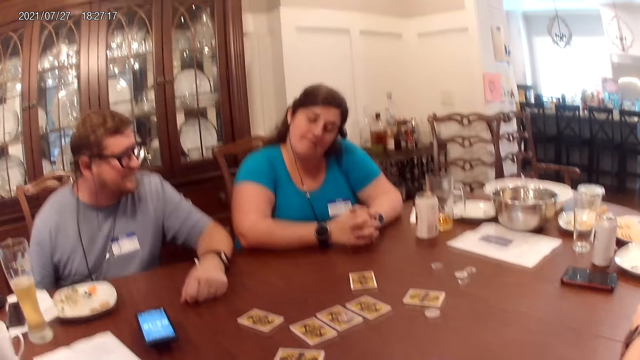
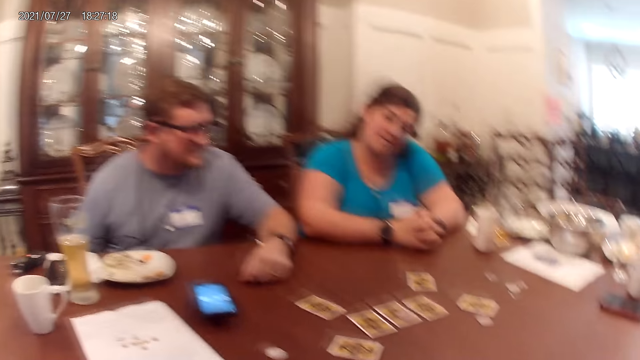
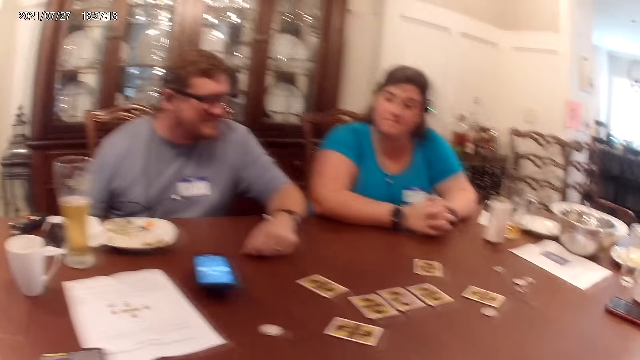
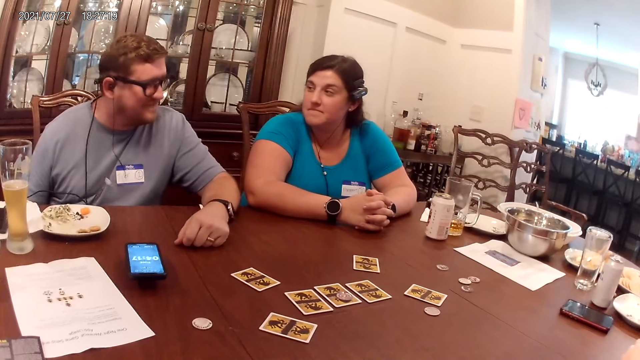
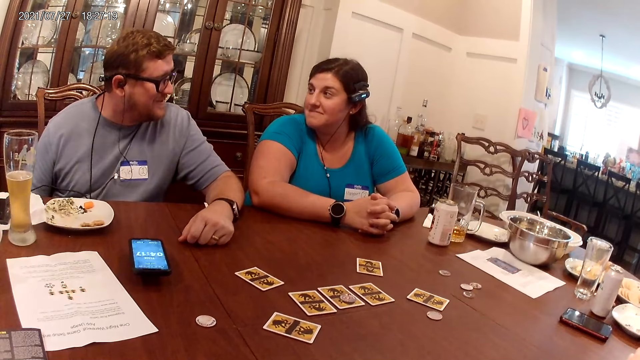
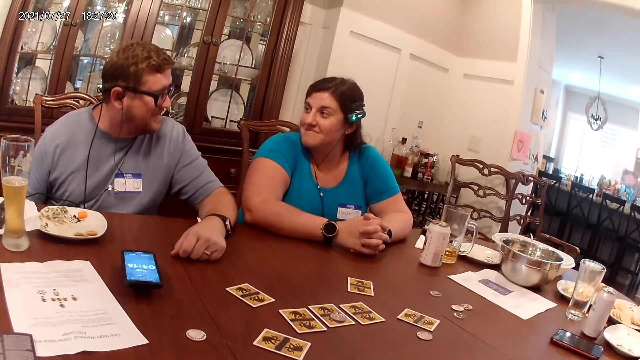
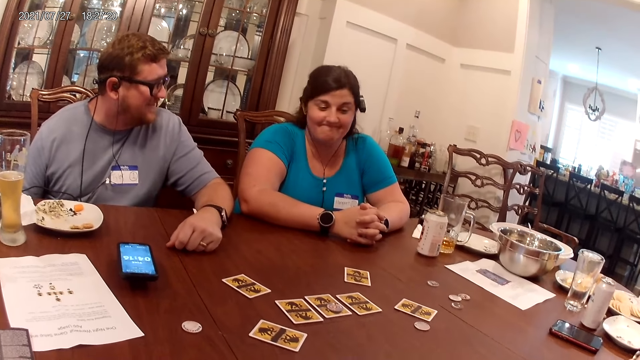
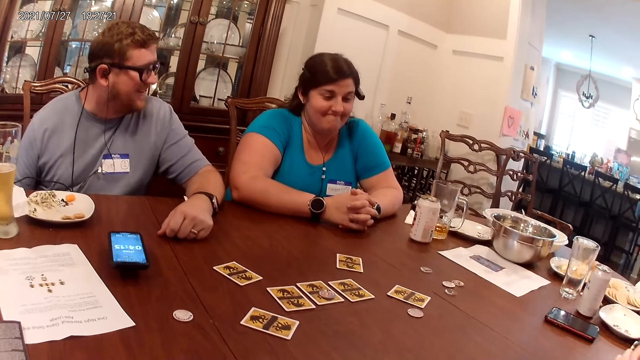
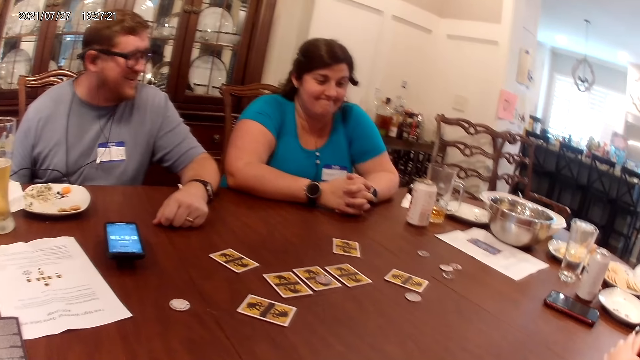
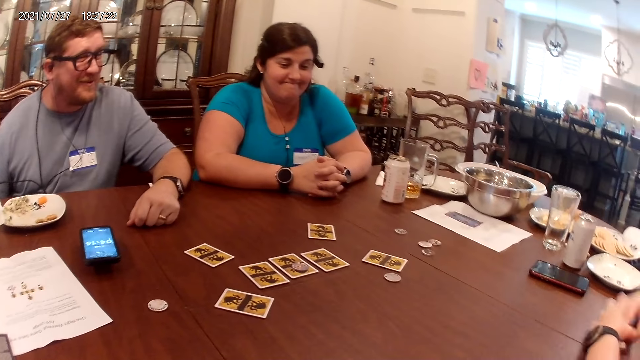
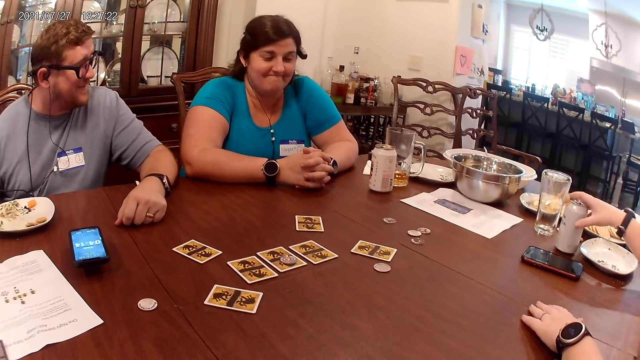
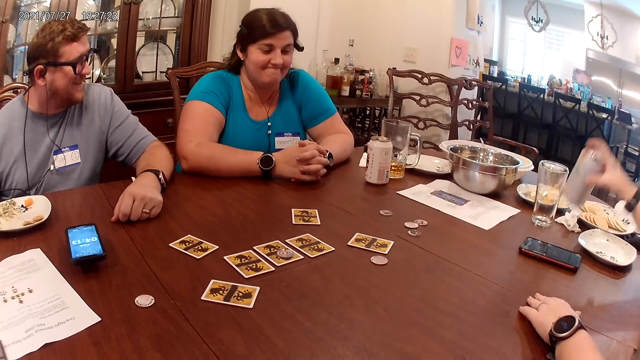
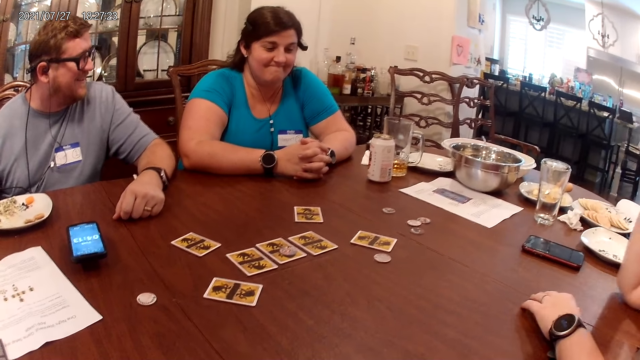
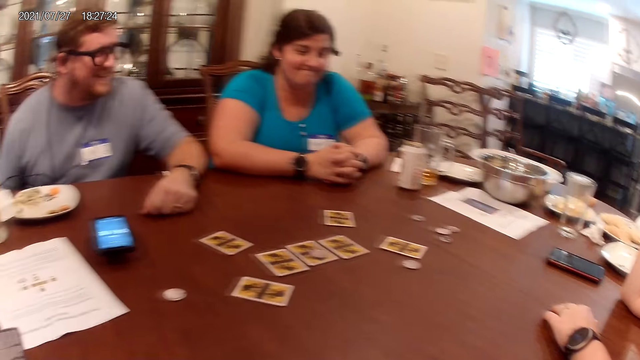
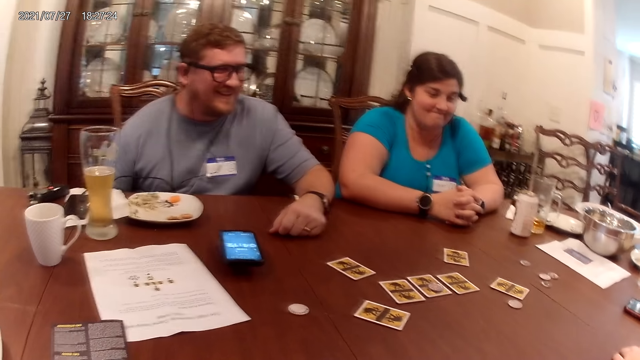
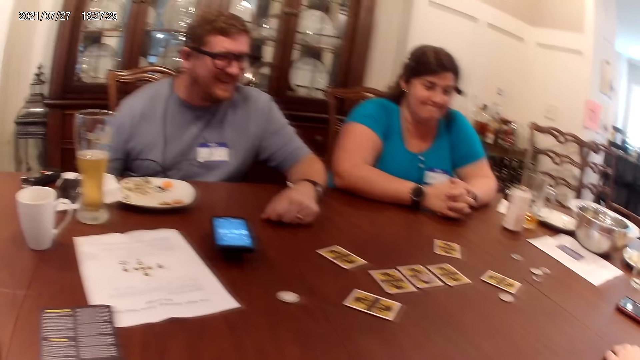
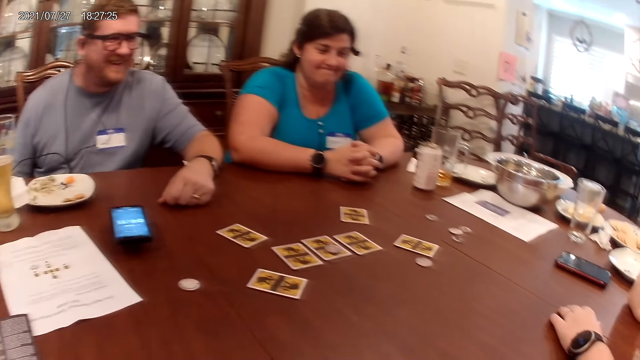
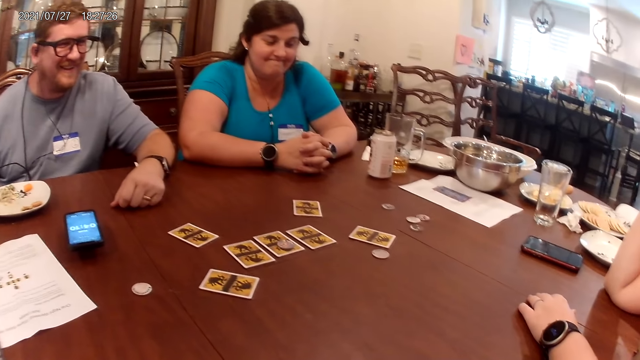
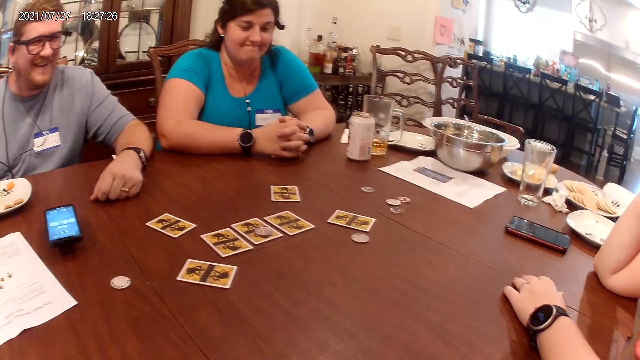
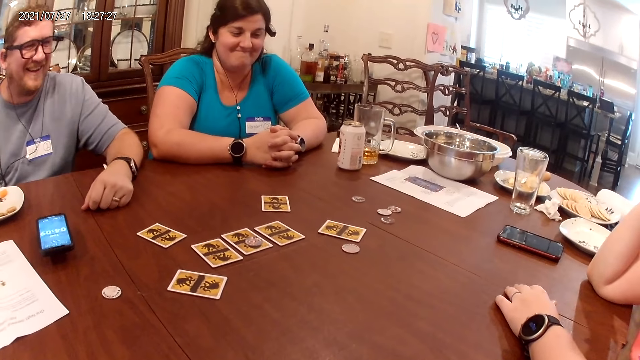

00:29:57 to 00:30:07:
A person interacts with another person. A woman picks up a can of beer from the table with her right hand. The woman drinks a beverage.

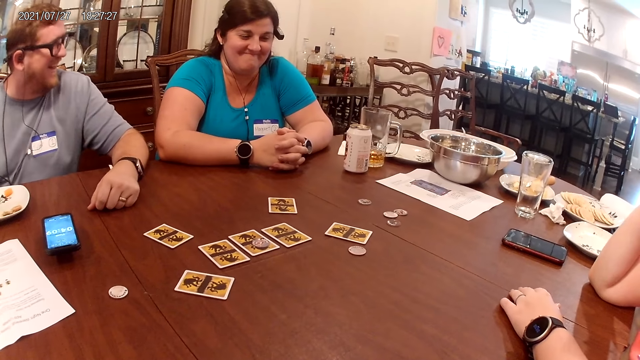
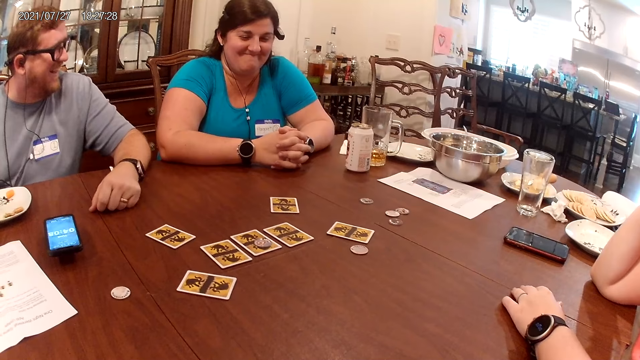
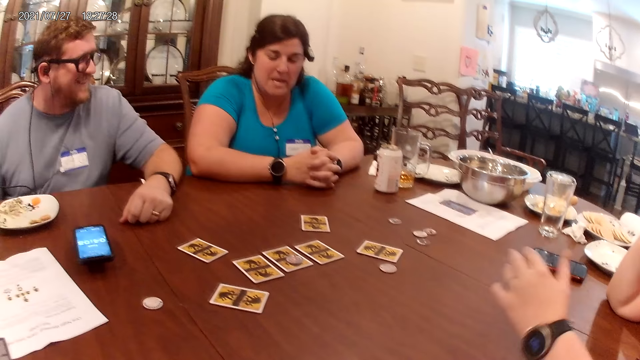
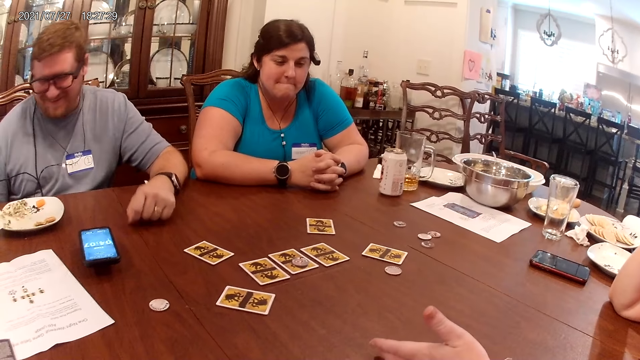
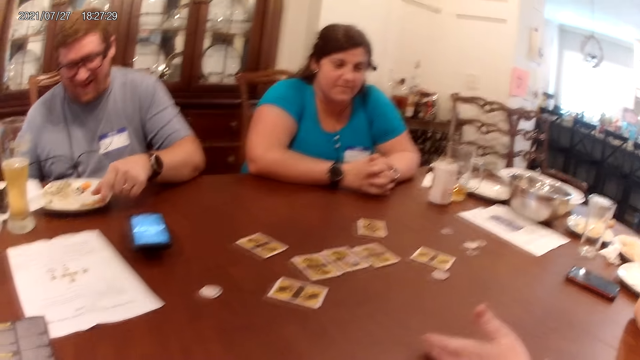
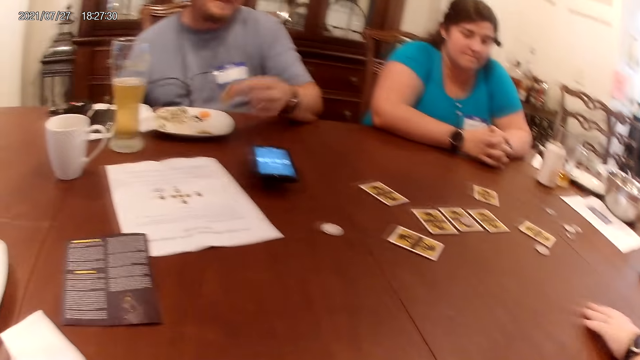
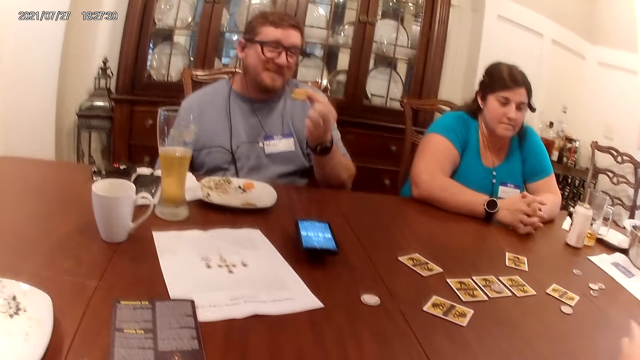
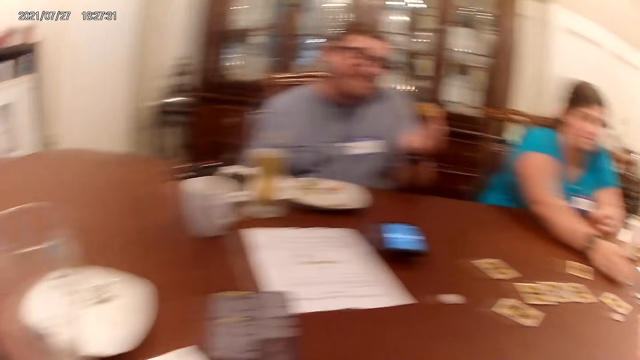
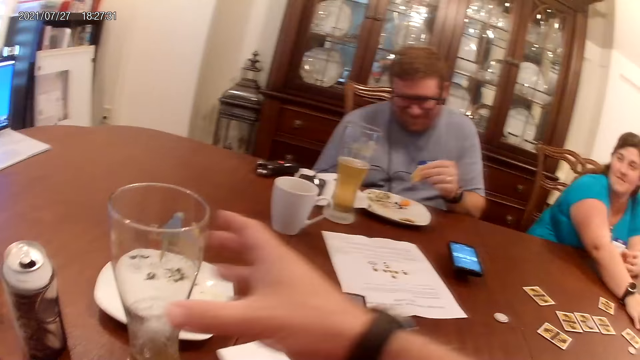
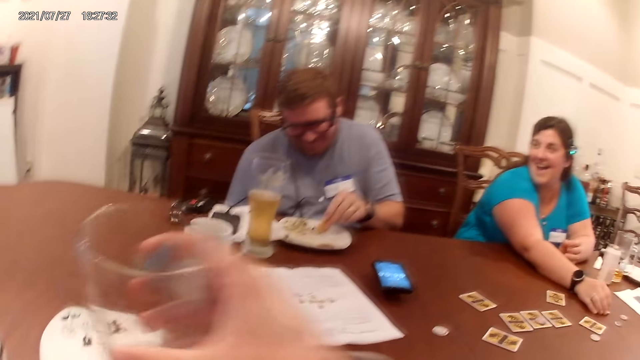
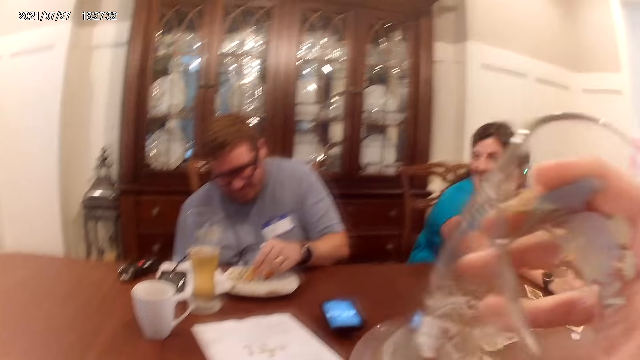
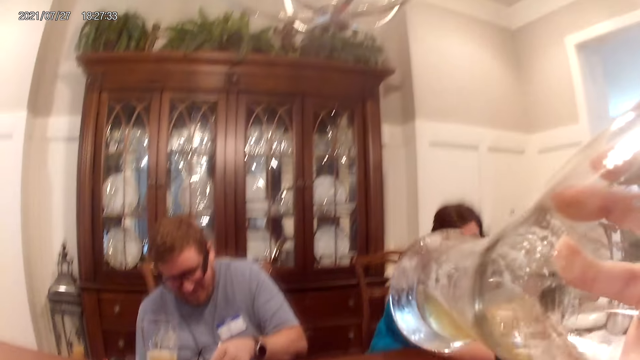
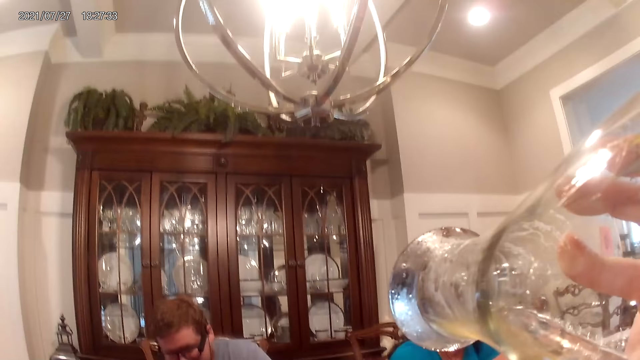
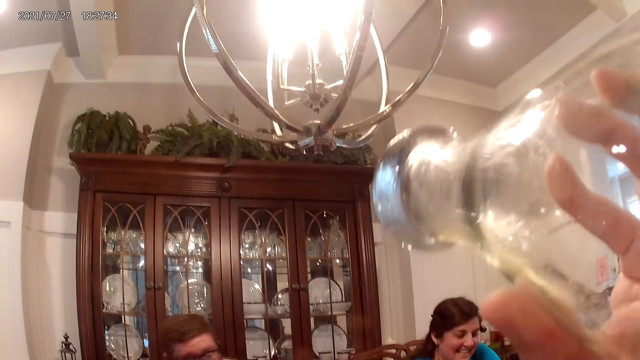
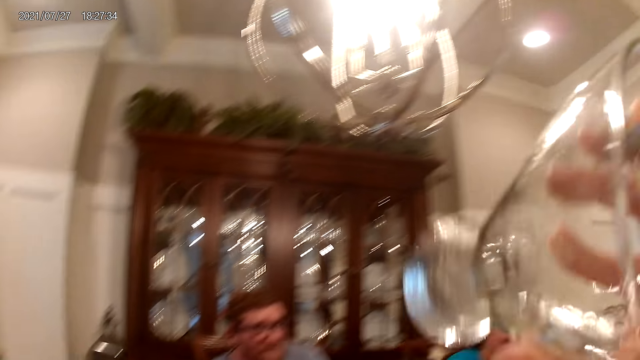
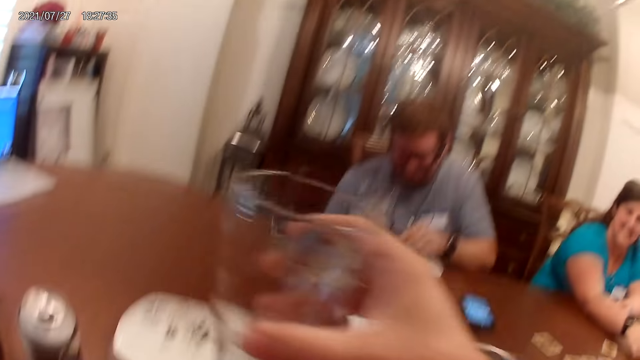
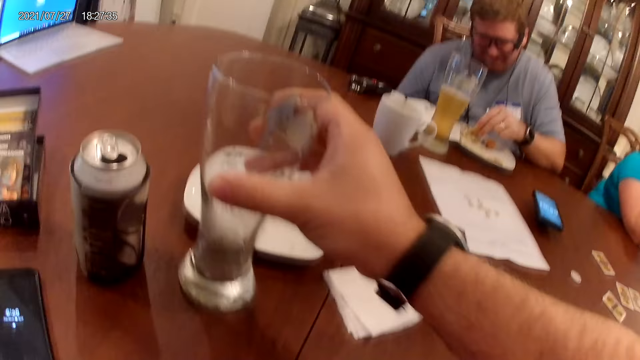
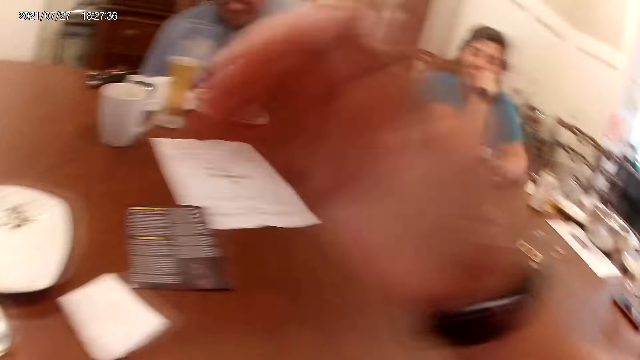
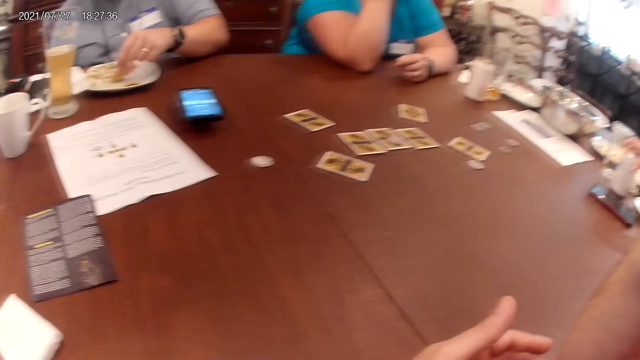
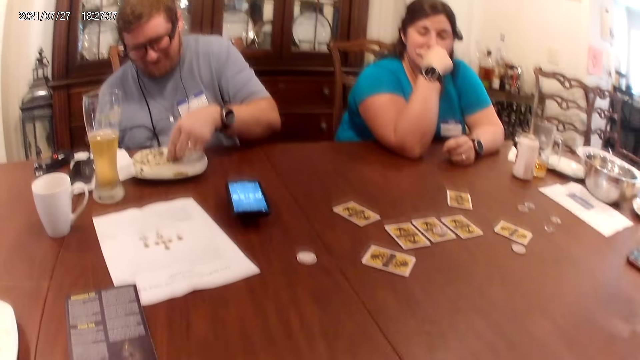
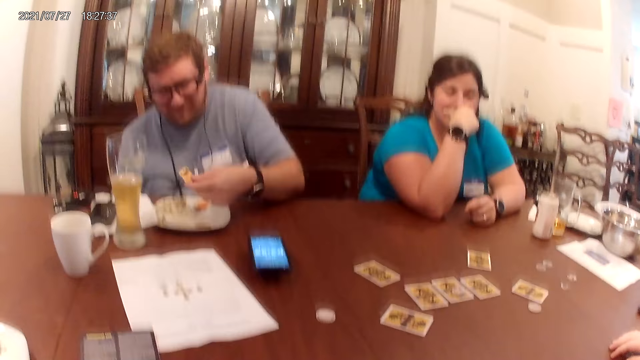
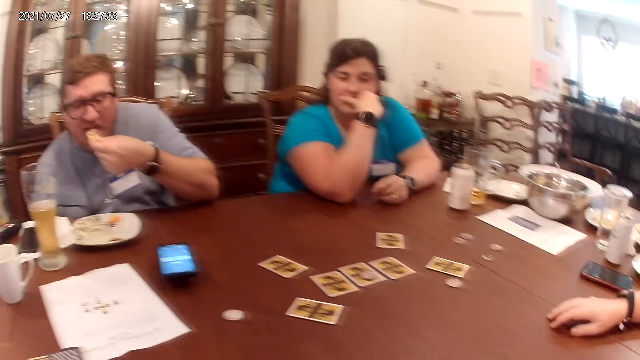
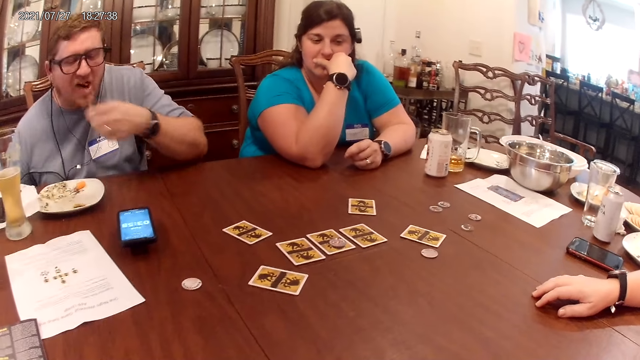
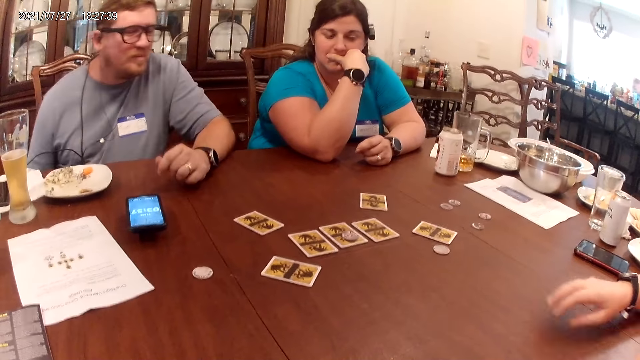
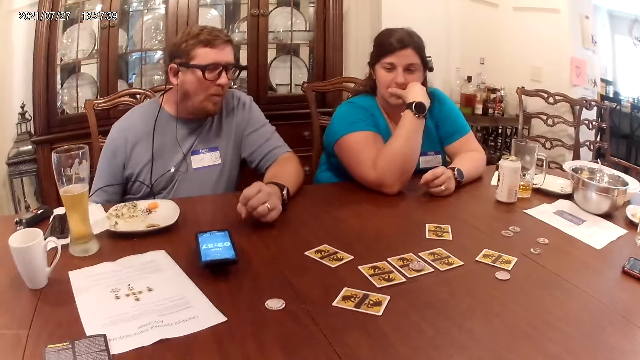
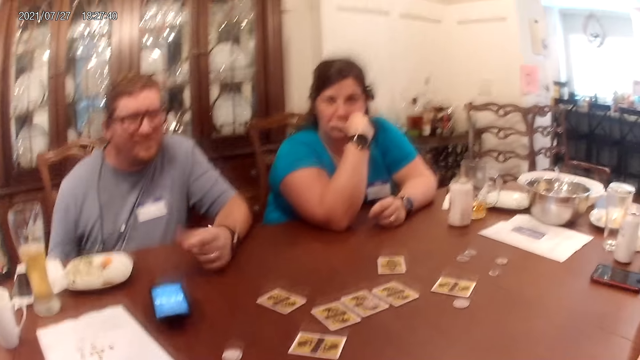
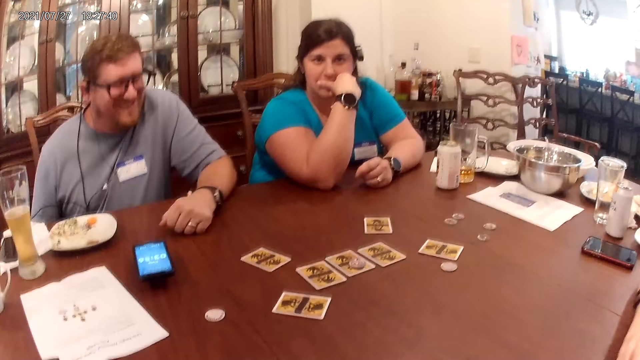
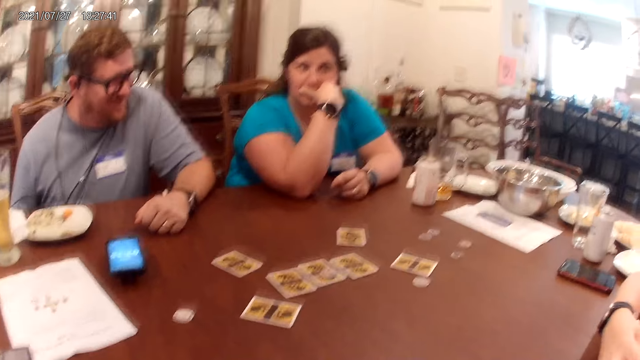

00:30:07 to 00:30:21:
A woman moves her hand. A man picks up a biscuit from a plate on the table with his left hand. The camera wearer picks up his cup of beer from the table with his left hand. The man dips the biscuit in his left hand into a sauce on his plate. The camera wearer drinks from the cup of beer in his right hand. He places the cup of beer in his right hand on the table. Another woman places her right hand on her face. The camera wearer wipes his face. The man eats the biscuit in his left hand.
